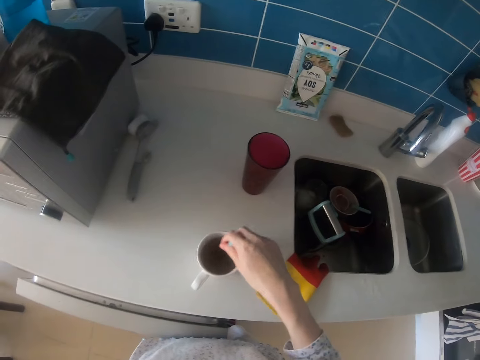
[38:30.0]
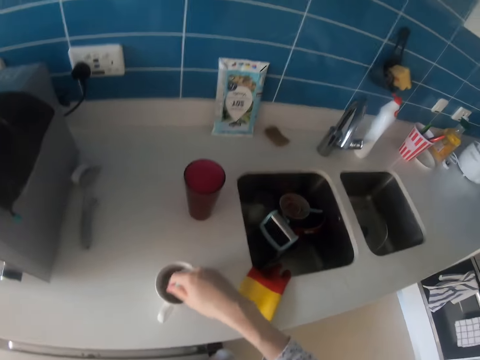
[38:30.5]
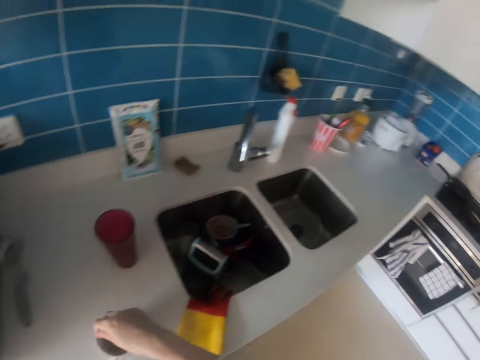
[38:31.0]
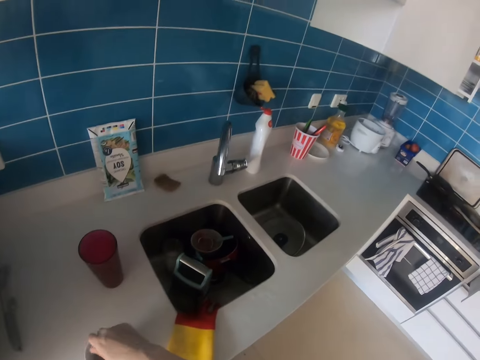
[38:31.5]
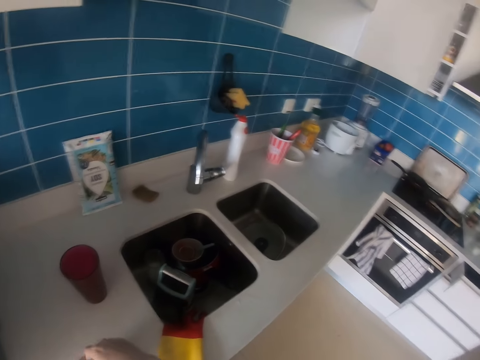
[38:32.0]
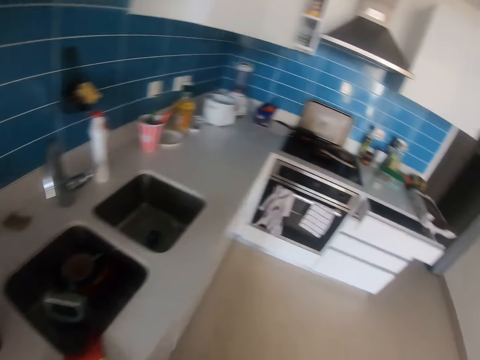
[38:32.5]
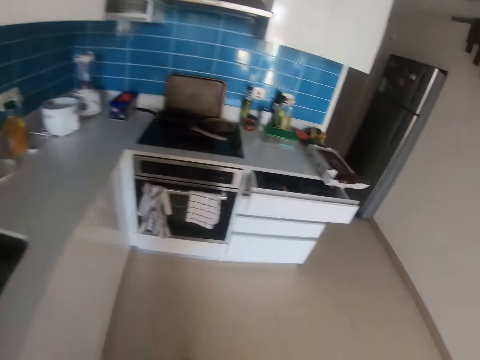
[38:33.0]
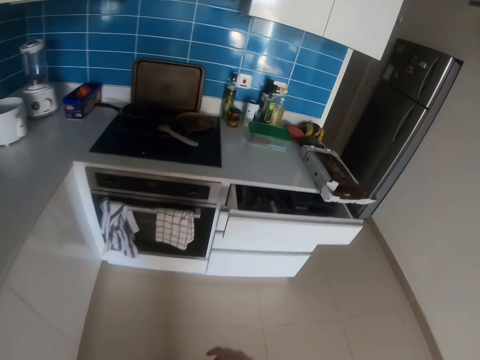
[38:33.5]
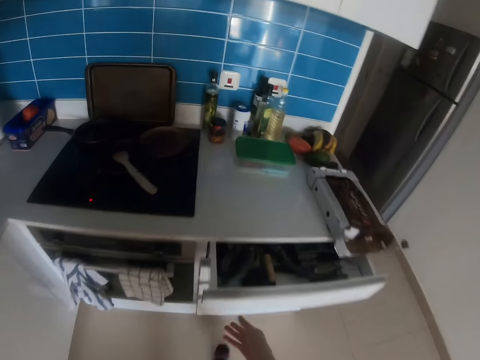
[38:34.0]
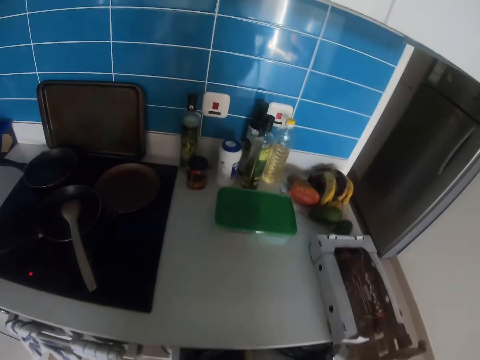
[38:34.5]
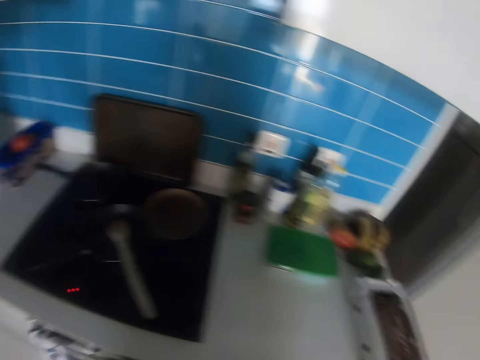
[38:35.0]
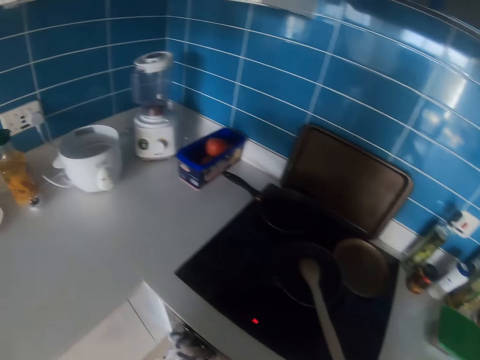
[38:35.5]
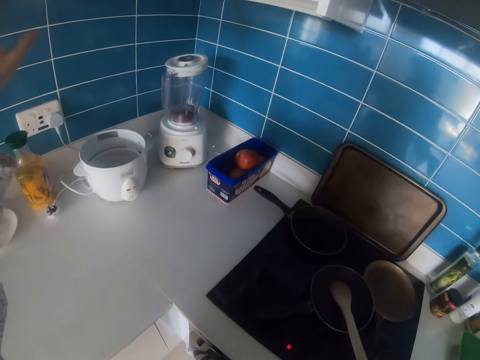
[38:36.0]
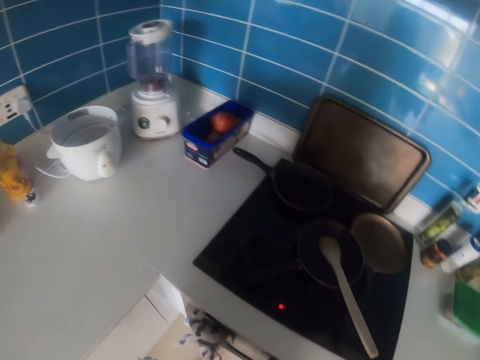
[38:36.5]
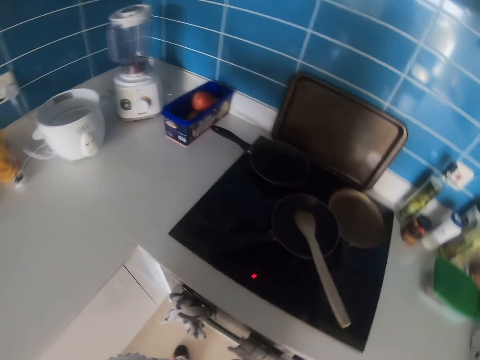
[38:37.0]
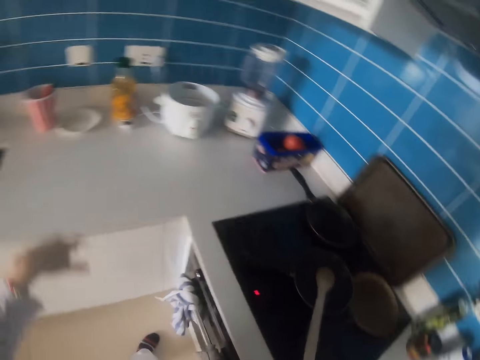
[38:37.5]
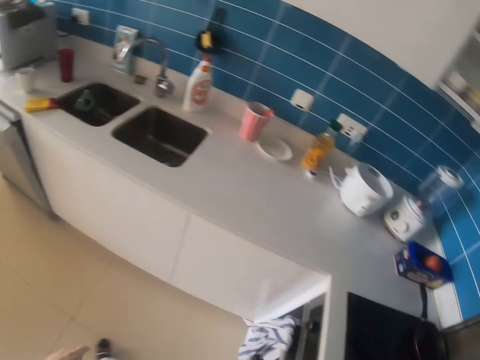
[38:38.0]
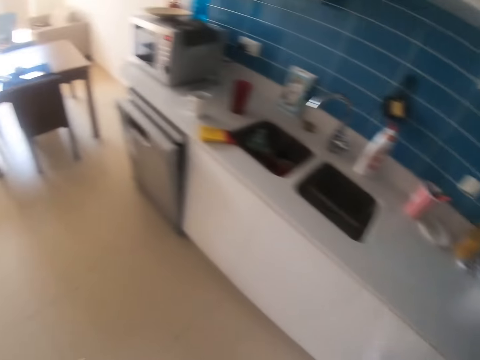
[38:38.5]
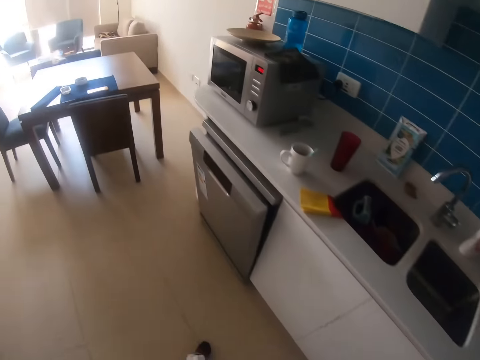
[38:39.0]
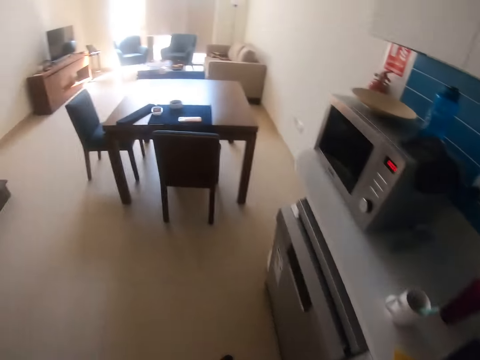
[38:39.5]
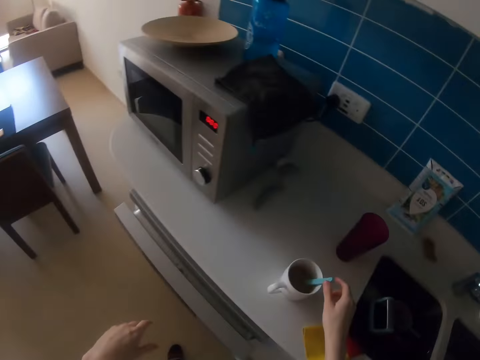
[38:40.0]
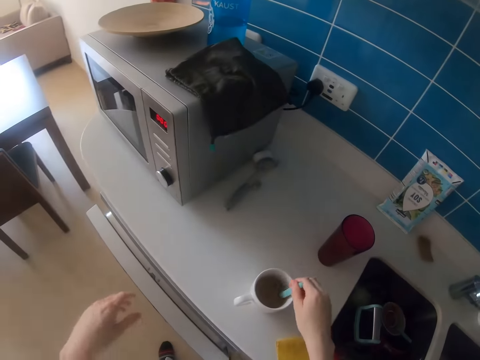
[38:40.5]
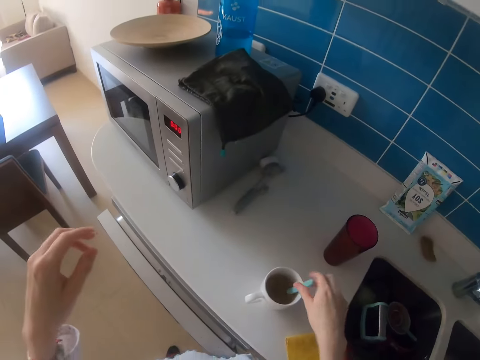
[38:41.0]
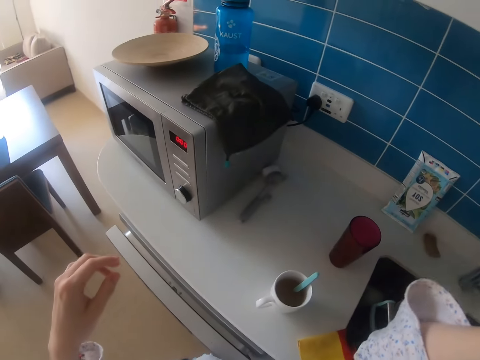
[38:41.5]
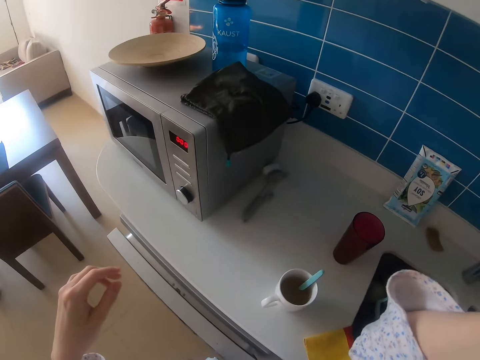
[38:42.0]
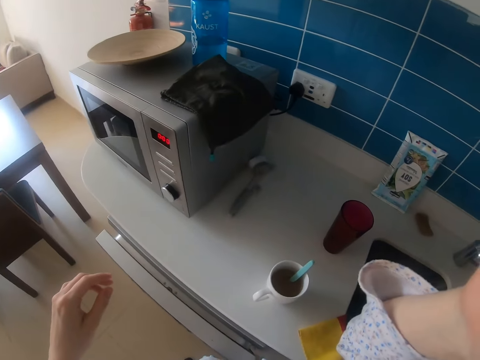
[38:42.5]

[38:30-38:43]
The camera wearer walks around in the kitchen. They move the right hand in the kitchen. They close the kitchen drawer. They close the kitchen cabinet. They move the left hand in the kitchen. They walk around in the kitchen. They stir the contents in the cup with the right hand. They lift the hand. They adjust a camera with the right hand.
